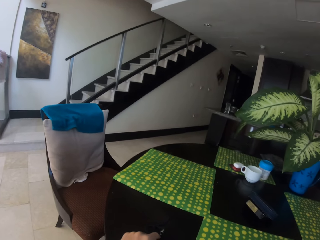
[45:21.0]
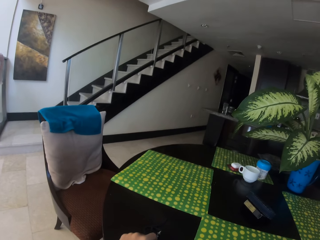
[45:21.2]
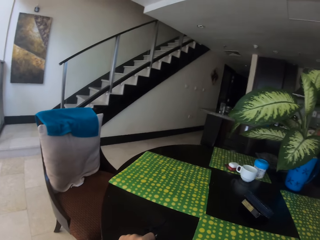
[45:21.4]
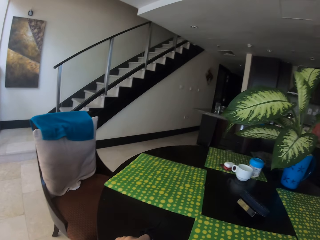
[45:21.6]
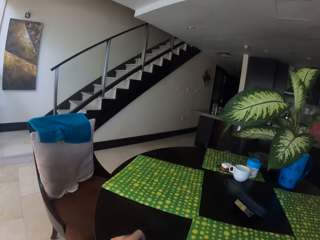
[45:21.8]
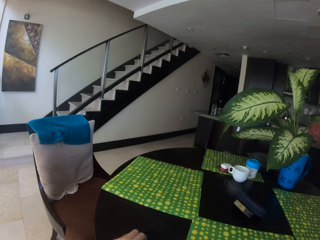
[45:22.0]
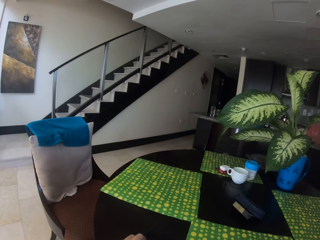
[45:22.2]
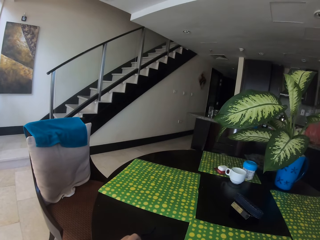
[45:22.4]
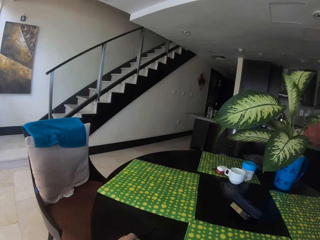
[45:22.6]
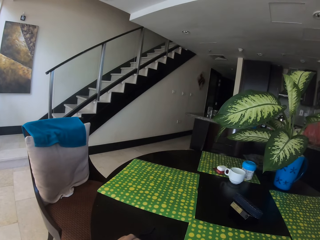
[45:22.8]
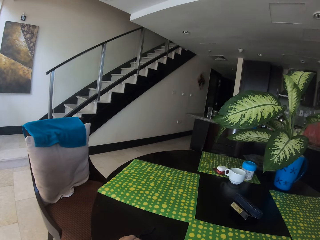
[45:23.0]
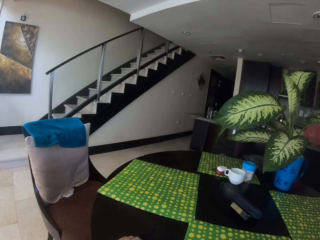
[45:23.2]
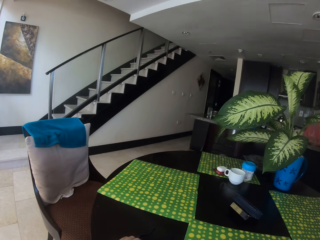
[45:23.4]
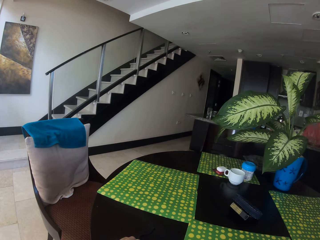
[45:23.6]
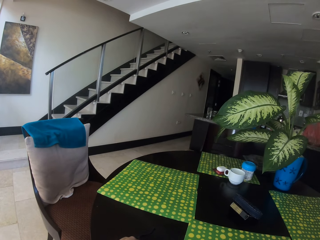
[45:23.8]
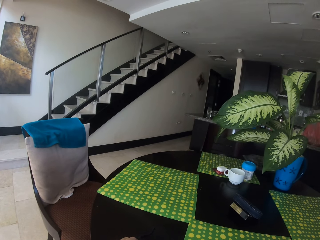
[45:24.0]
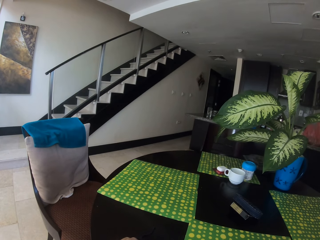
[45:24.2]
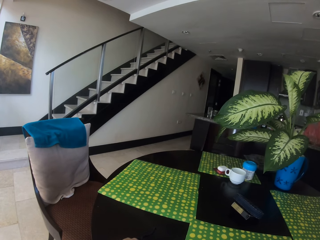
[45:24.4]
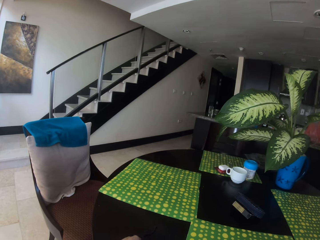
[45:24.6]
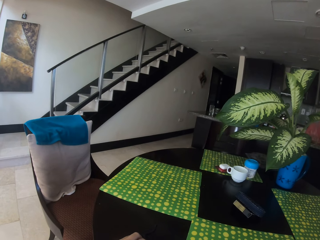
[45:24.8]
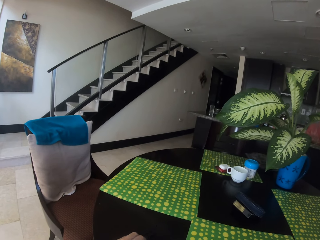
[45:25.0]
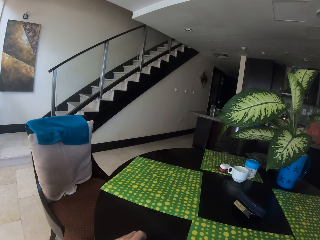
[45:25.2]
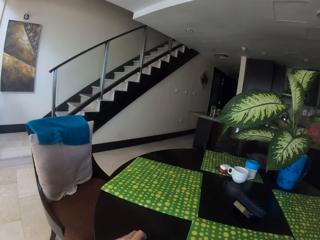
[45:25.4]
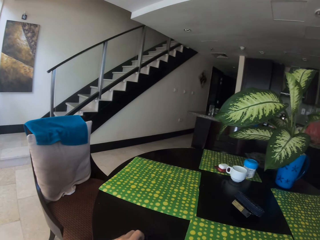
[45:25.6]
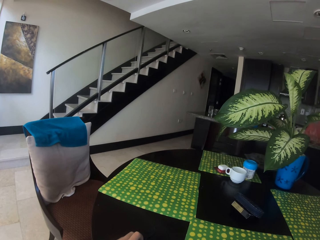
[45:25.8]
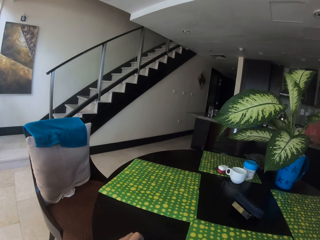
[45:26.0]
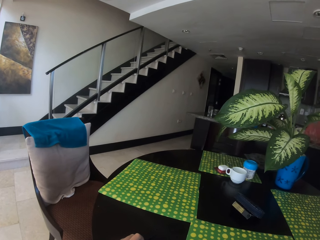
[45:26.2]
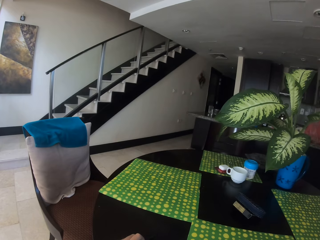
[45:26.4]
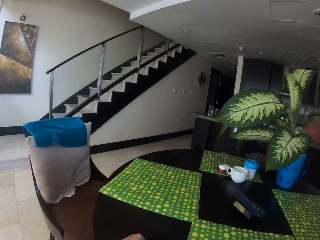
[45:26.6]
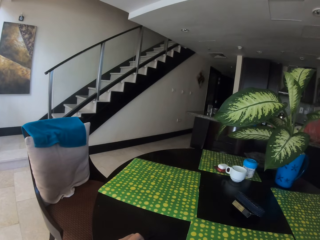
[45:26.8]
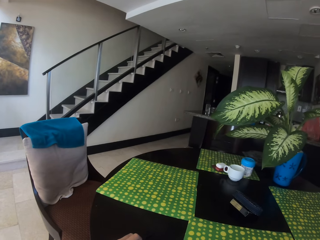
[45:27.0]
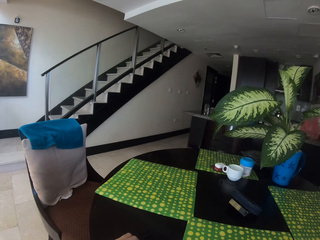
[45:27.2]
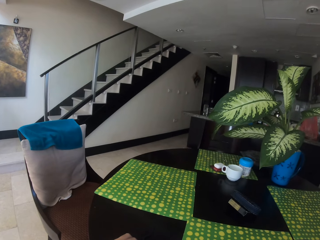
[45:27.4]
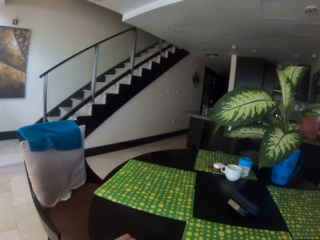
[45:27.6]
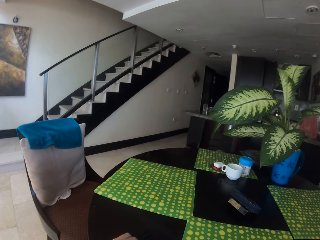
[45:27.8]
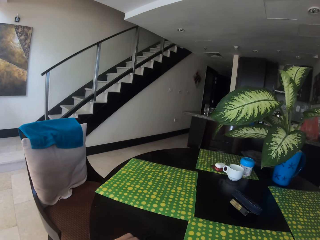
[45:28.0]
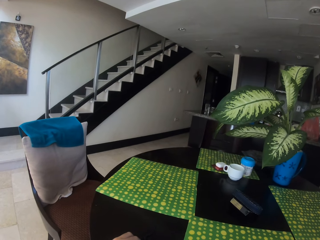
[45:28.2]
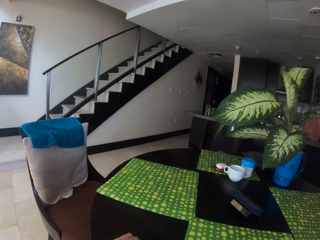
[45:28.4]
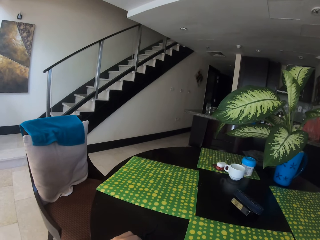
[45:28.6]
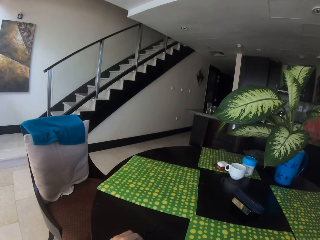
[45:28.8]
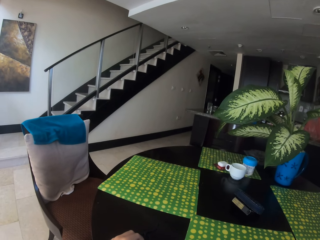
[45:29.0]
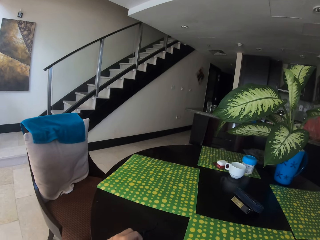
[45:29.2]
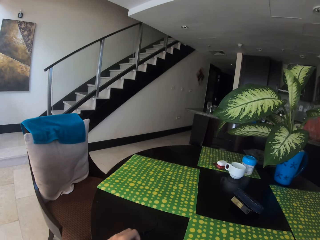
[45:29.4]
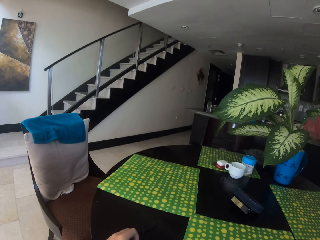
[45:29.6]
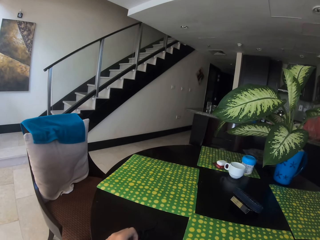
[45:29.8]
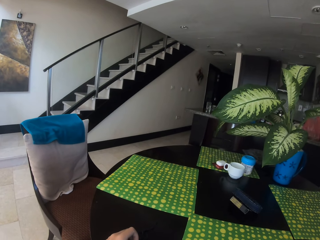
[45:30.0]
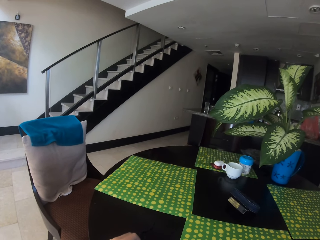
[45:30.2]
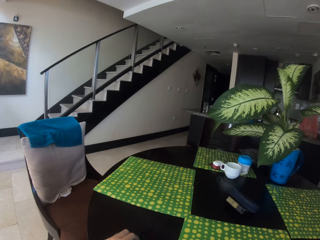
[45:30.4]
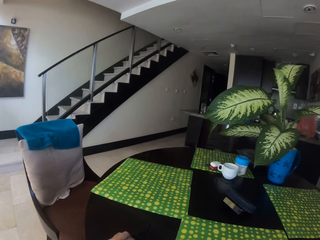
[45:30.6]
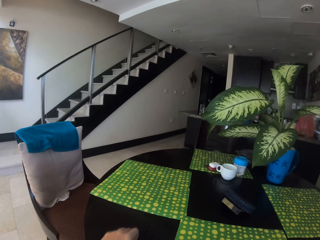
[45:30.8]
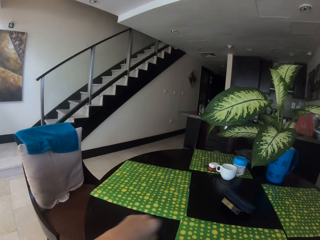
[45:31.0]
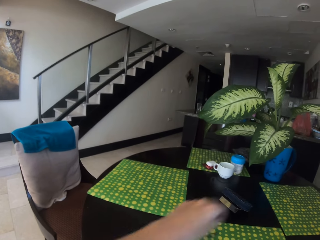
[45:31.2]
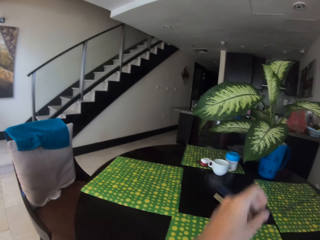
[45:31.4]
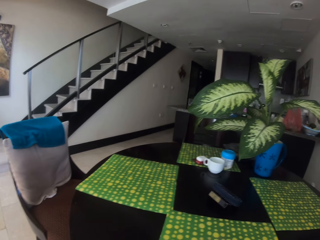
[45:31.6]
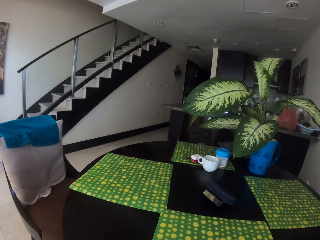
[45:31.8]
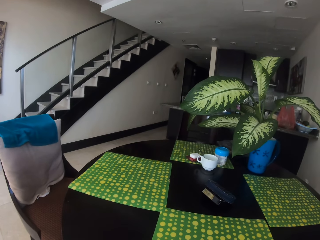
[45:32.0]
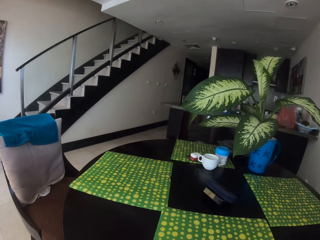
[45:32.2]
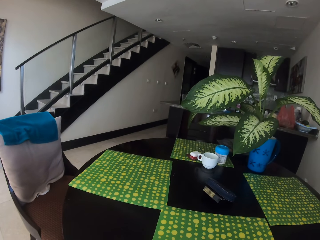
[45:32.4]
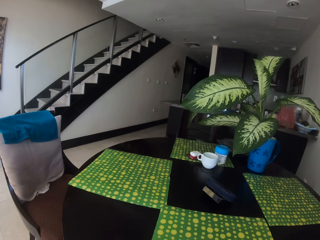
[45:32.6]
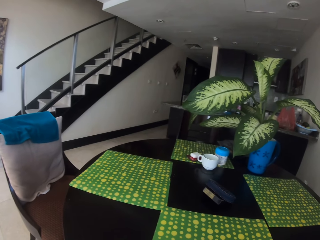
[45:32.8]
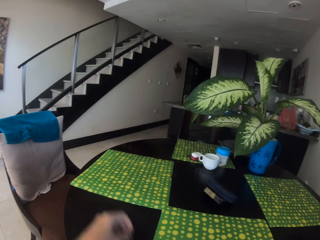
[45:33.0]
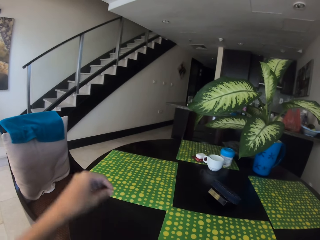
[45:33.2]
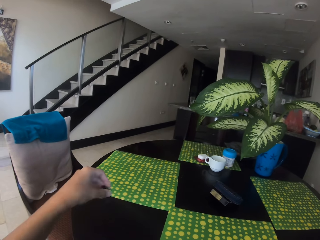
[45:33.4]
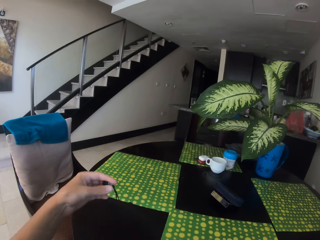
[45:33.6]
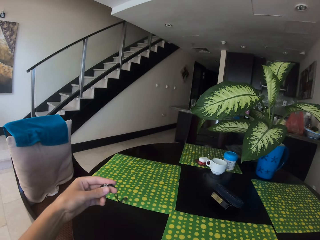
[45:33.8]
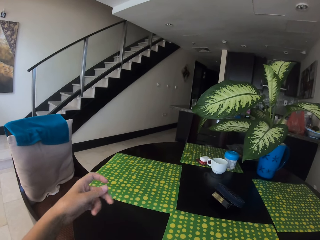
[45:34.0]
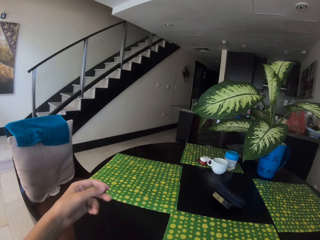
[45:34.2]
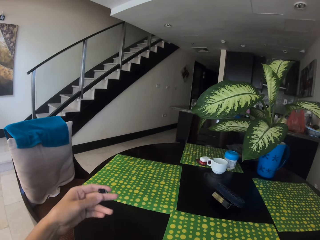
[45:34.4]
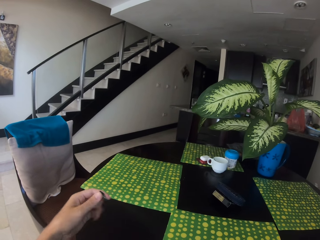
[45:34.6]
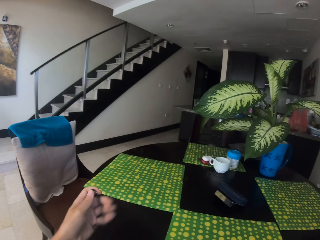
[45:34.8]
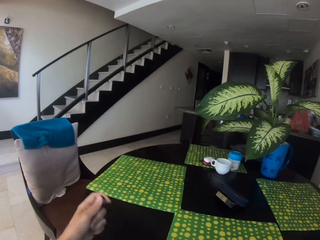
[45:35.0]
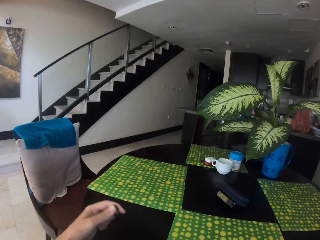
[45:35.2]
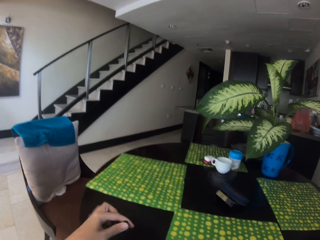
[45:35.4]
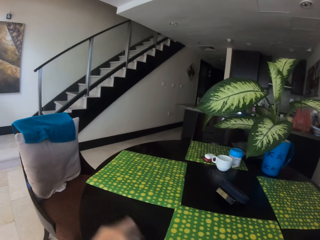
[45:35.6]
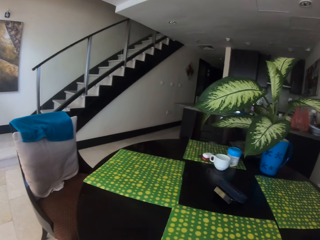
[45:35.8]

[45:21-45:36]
The camera wearer moves the hands. They fidget with a rope on the dining table. They look around and hold the earphone.

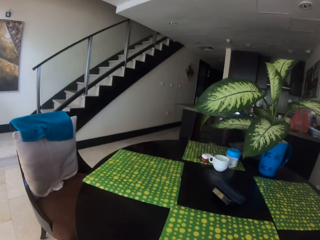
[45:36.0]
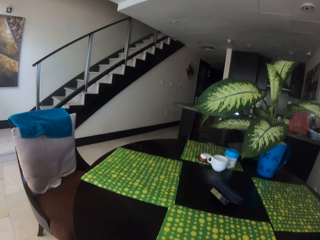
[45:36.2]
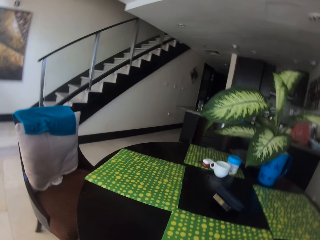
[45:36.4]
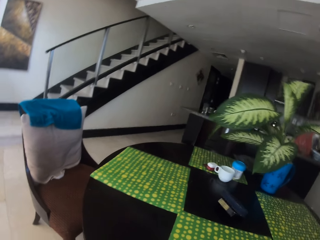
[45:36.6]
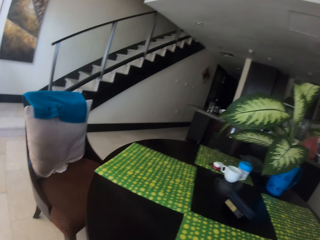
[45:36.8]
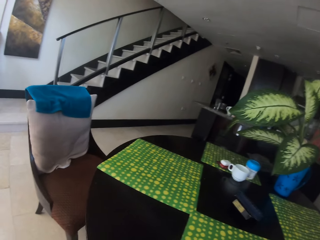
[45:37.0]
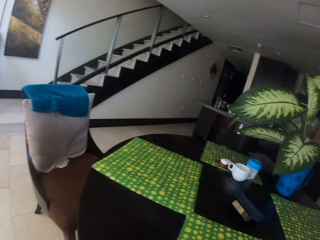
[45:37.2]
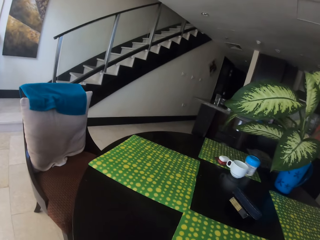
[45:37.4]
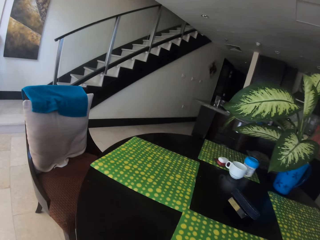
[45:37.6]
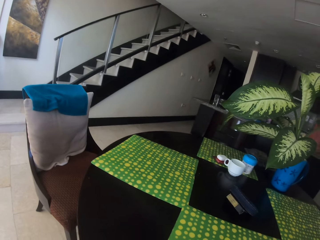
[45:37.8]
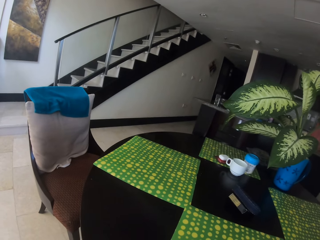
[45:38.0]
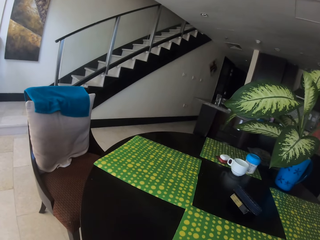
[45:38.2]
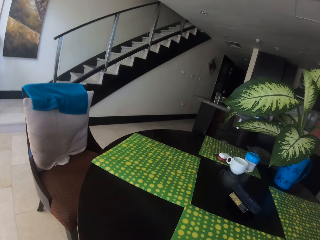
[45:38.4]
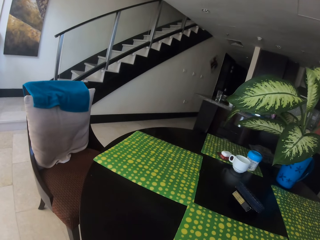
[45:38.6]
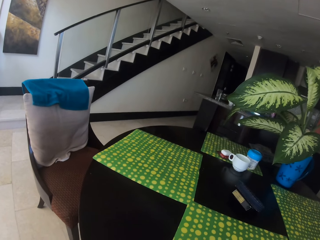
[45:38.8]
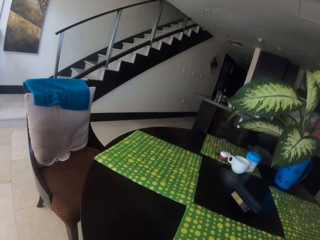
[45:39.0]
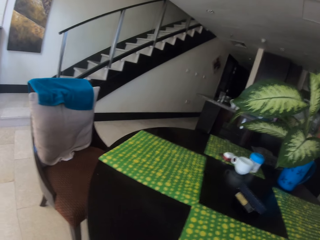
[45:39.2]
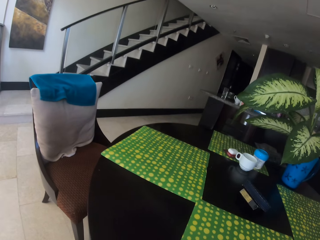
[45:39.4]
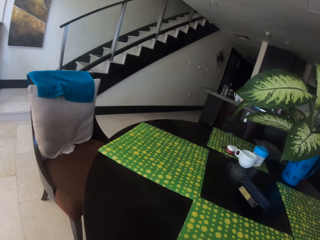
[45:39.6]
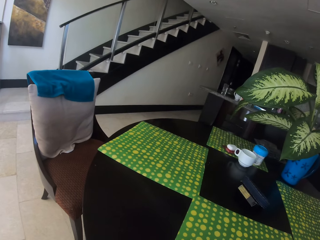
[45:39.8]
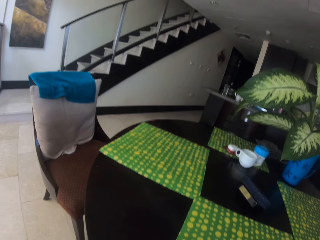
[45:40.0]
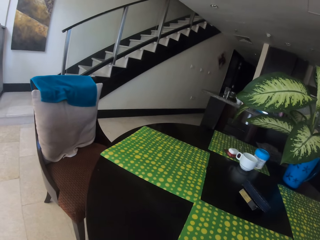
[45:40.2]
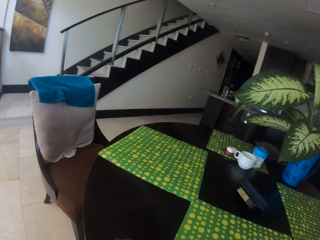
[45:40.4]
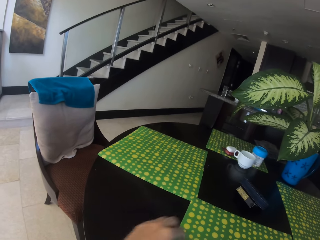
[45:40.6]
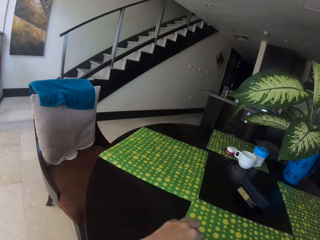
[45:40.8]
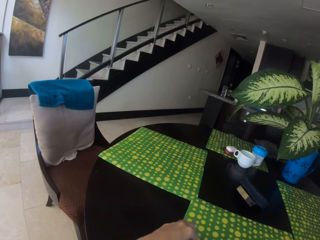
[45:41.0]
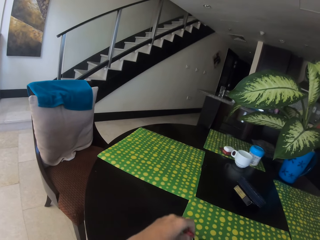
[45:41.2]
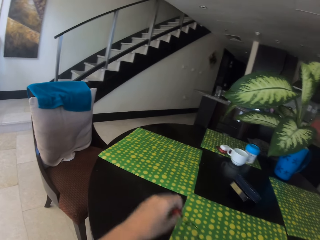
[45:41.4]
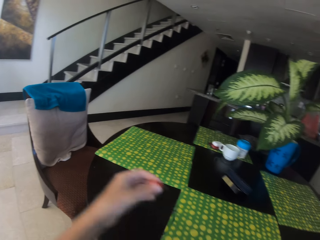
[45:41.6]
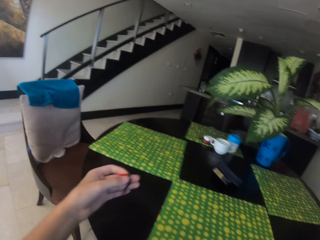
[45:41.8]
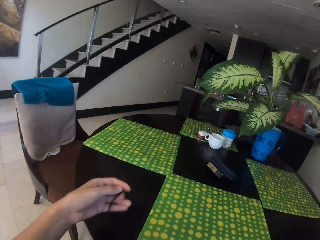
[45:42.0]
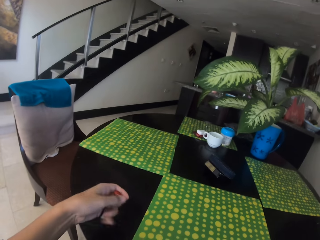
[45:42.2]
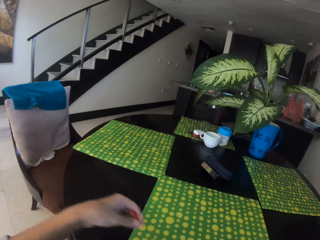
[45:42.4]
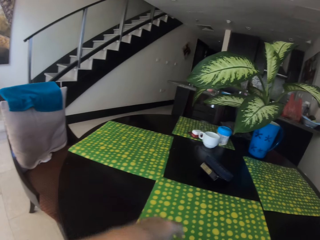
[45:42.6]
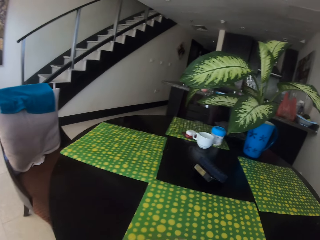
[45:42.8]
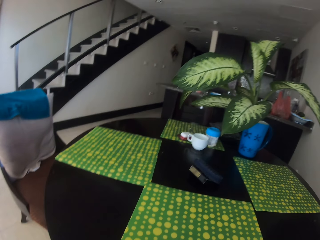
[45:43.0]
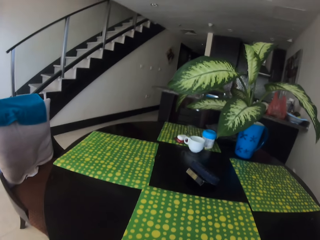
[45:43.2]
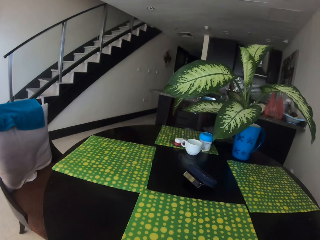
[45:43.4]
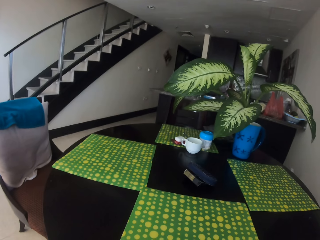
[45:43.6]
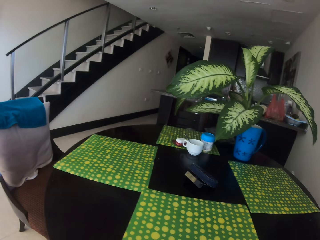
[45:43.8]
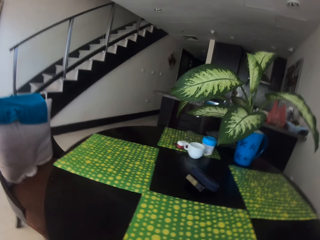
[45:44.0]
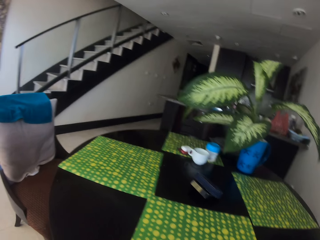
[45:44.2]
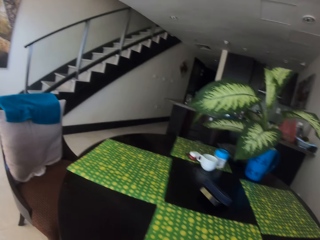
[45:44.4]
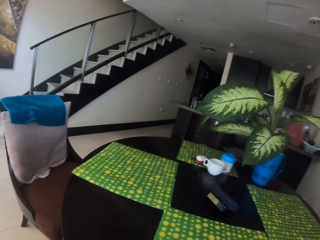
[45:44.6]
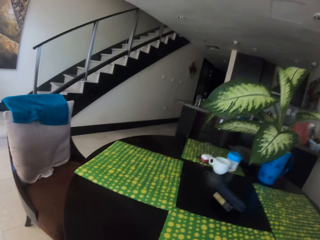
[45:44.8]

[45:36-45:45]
The camera wearer looks around and holds the earphone. They look around.
